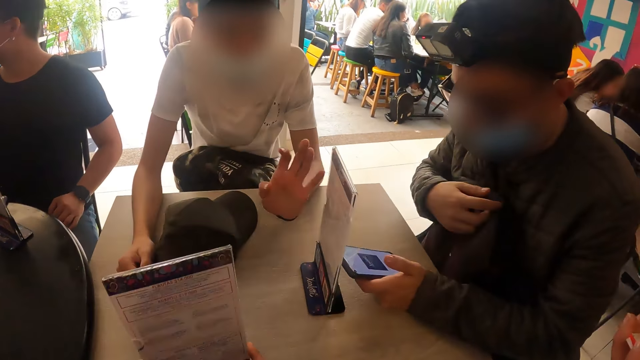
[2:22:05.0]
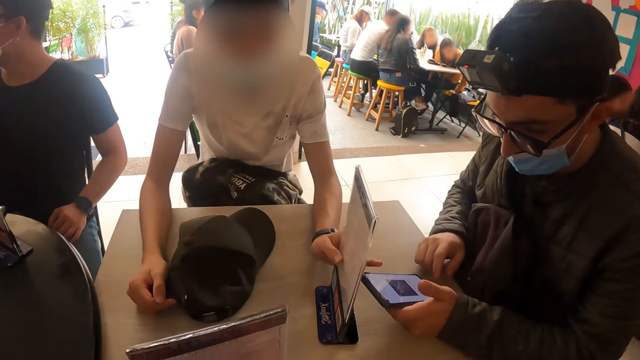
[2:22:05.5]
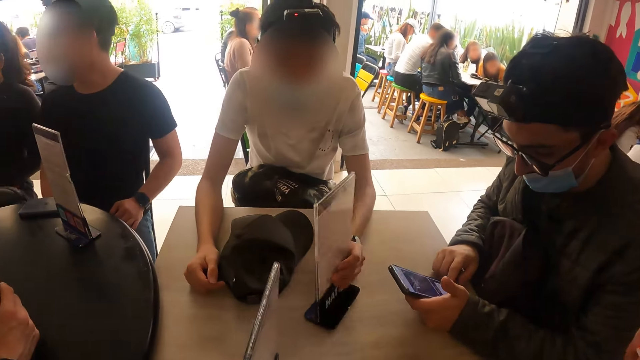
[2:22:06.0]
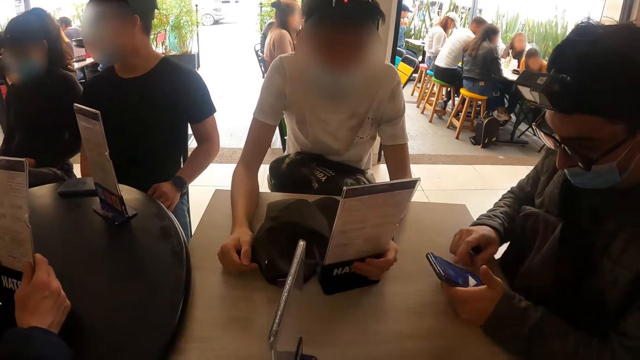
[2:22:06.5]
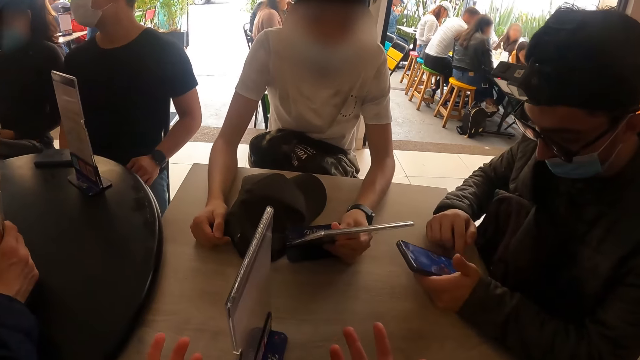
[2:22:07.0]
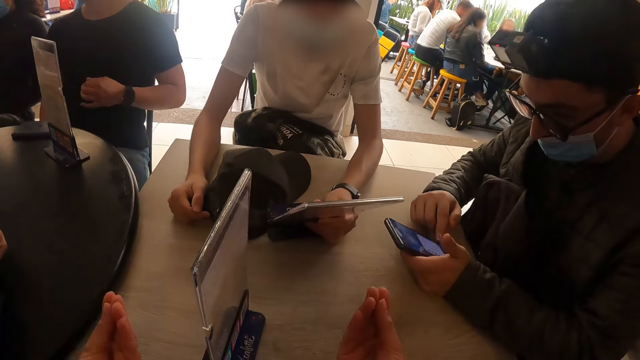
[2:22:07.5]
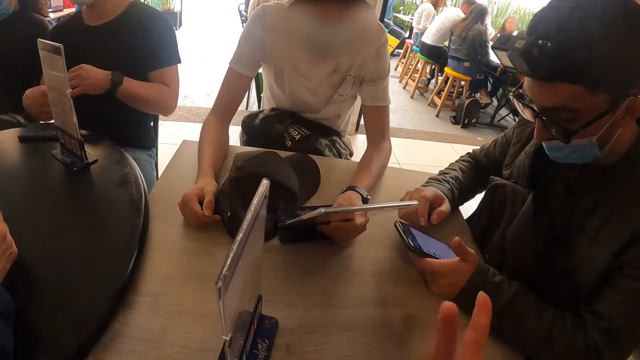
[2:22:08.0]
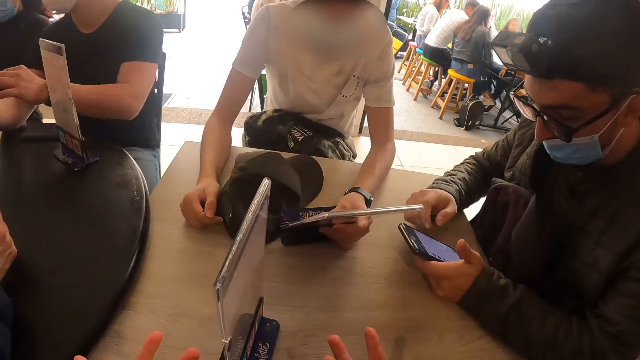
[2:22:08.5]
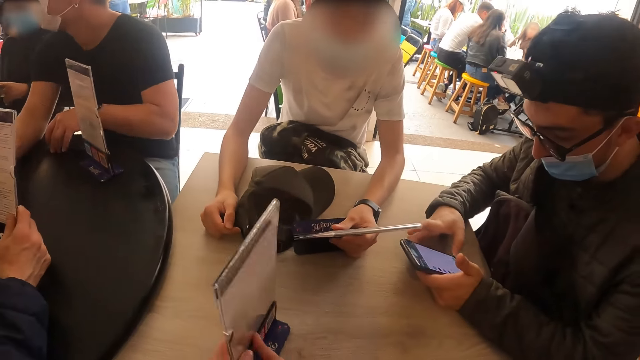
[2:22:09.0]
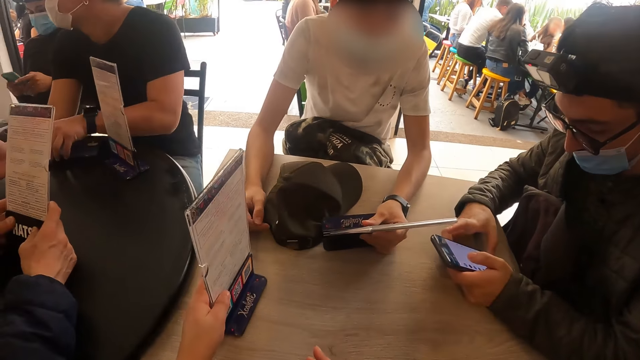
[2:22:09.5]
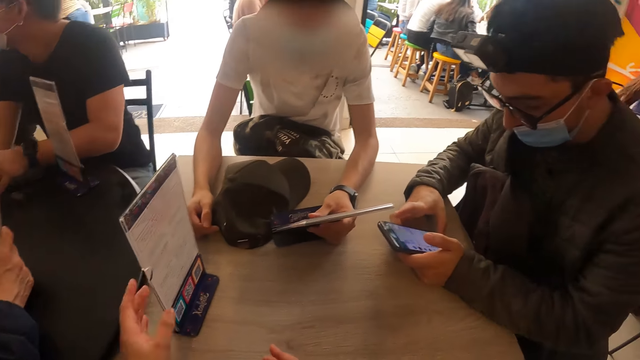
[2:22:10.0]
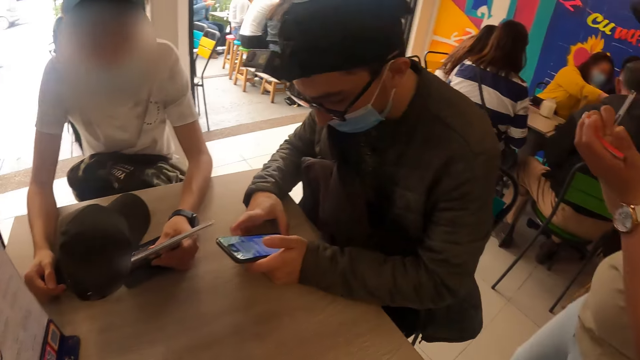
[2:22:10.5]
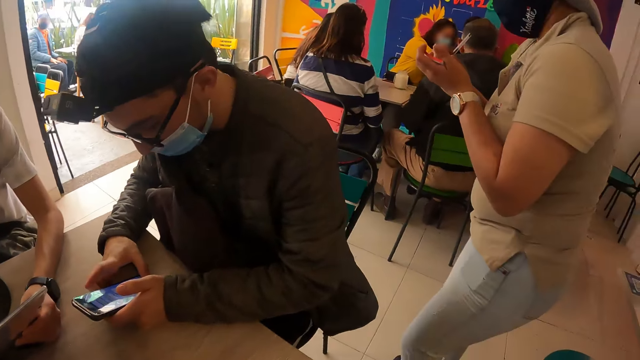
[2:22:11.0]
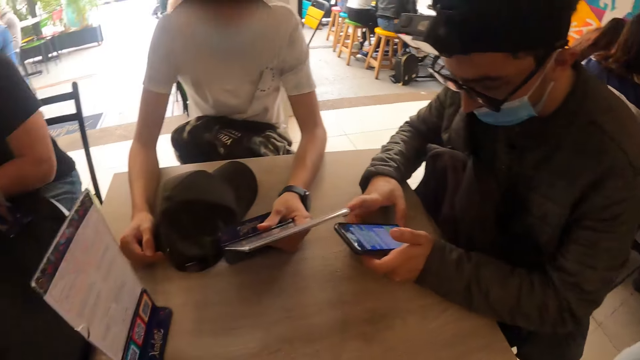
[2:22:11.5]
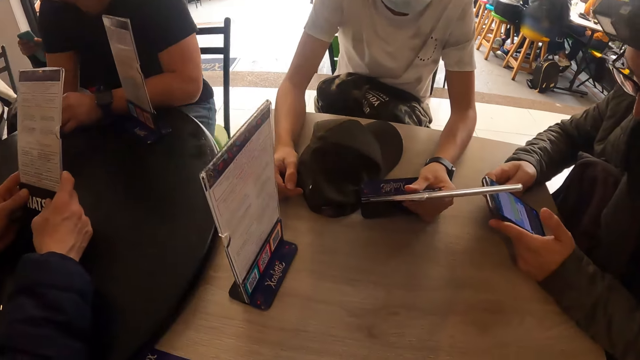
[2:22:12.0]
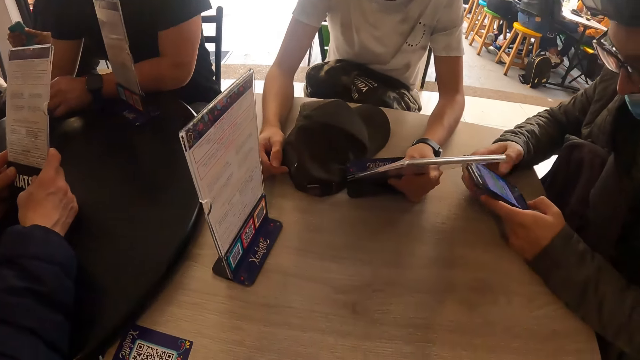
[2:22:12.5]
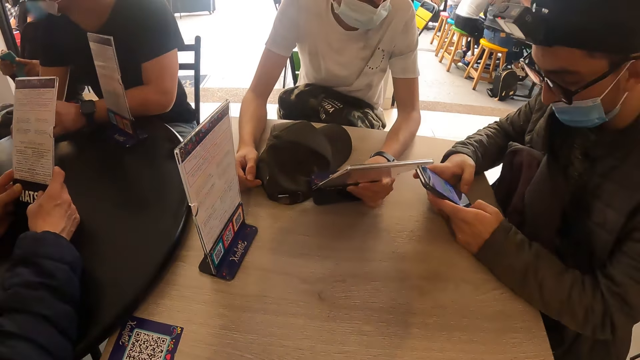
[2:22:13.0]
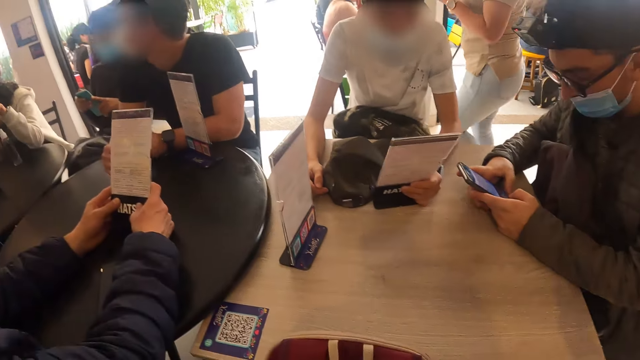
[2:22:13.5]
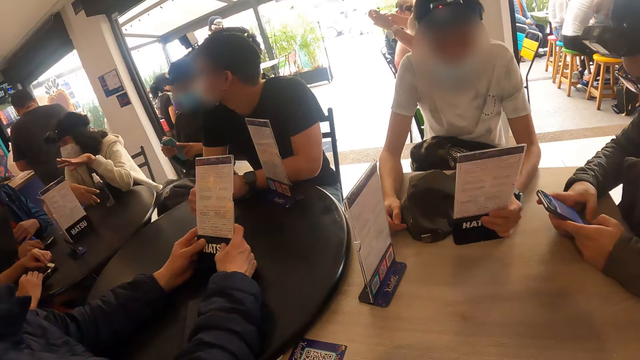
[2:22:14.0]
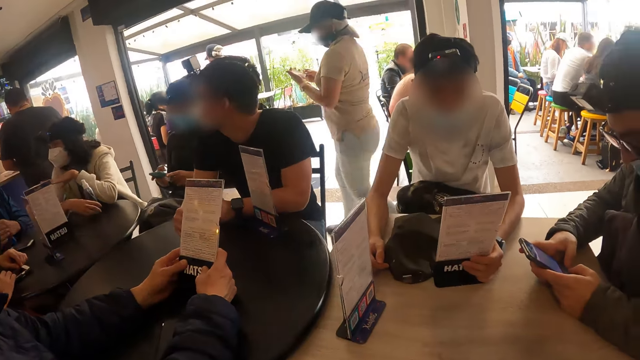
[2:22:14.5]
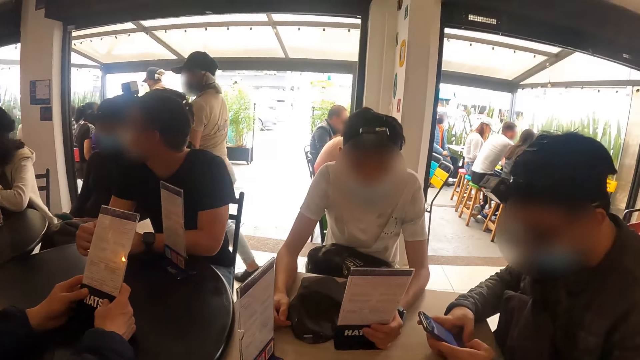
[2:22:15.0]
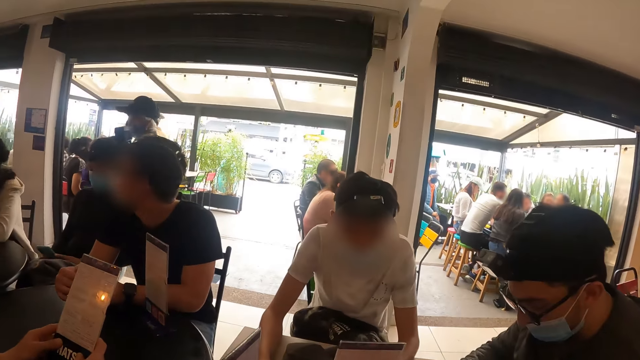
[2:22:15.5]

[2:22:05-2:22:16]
The man nudges the bag in his lap with his right hand. Another man takes the tabletop menu on the table with his left hand. The first man operates his phone in his left hand with his right hand. The camera wearer talks to a man. She holds the tabletop menu on the table with both hands and shifts the tabletop menu on the table with her left hand. A third man shifts his phone on the table with his left hand. The waitress walks away from the table. The camera wearer looks around.

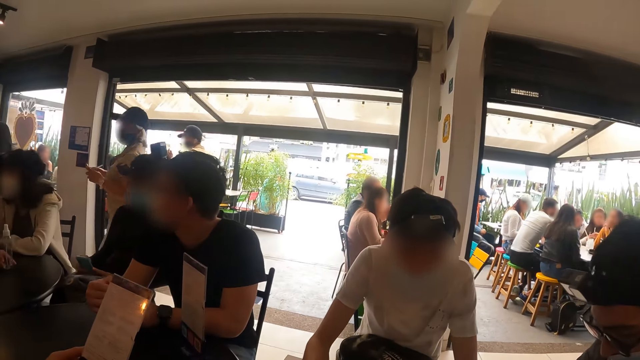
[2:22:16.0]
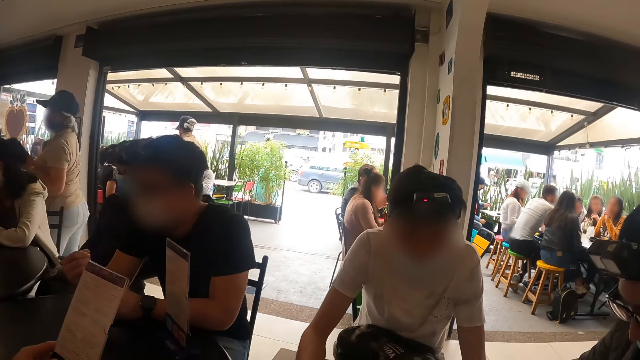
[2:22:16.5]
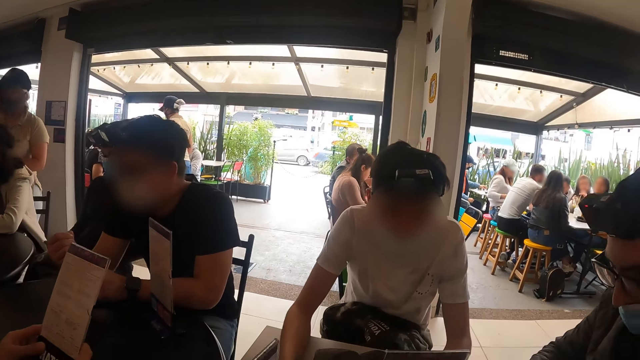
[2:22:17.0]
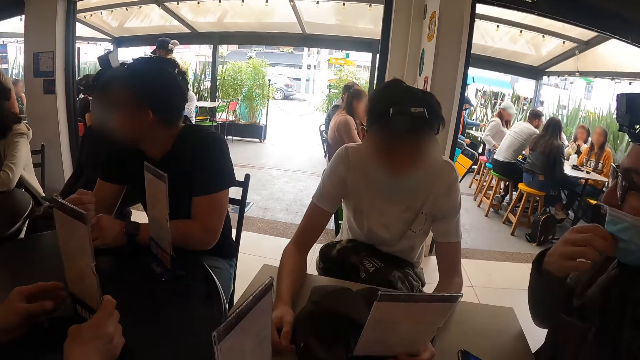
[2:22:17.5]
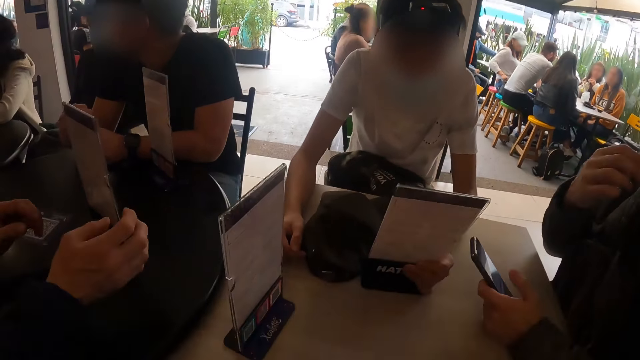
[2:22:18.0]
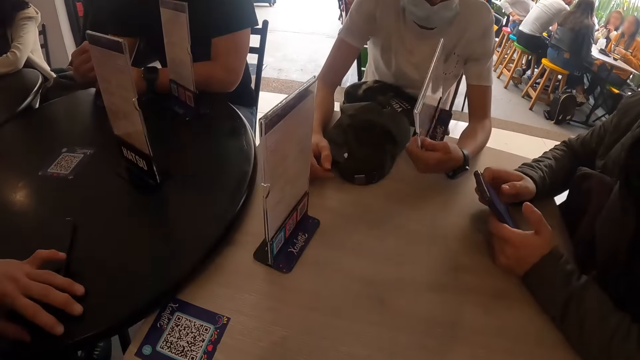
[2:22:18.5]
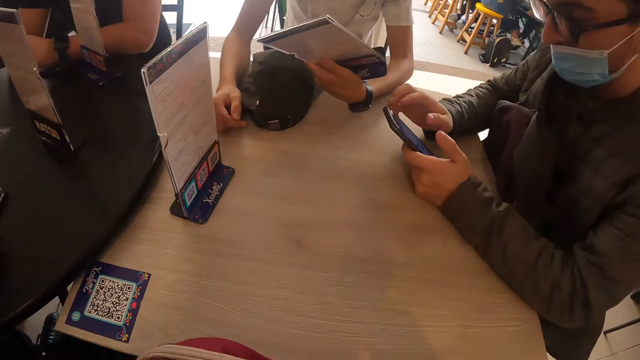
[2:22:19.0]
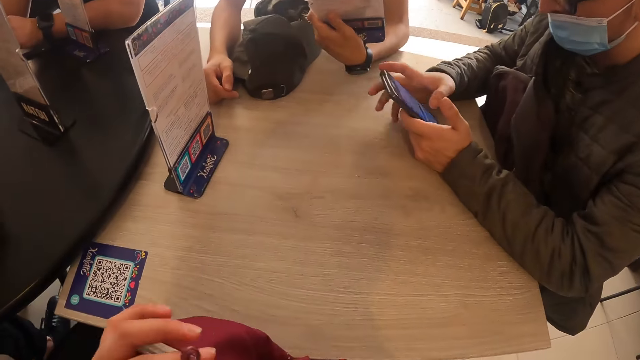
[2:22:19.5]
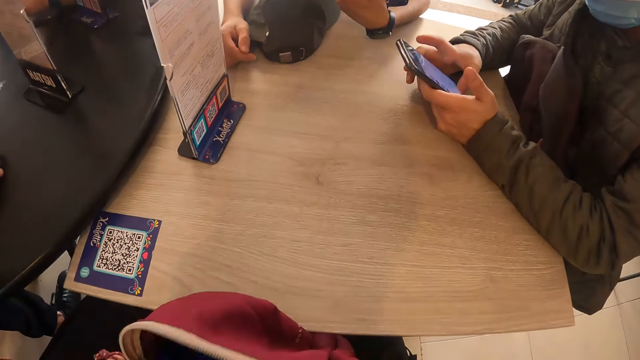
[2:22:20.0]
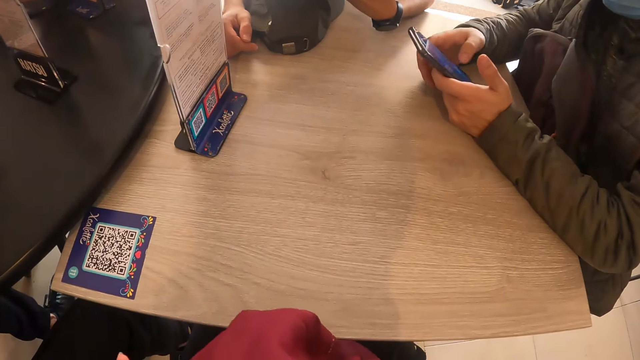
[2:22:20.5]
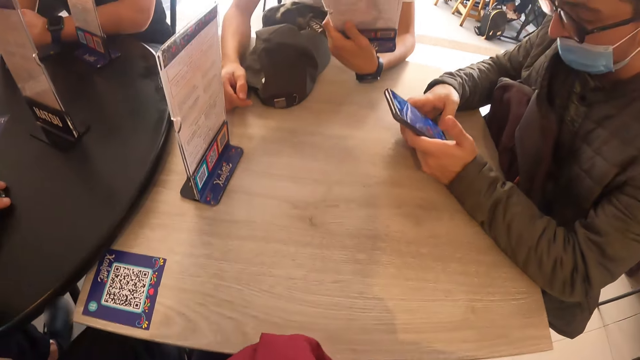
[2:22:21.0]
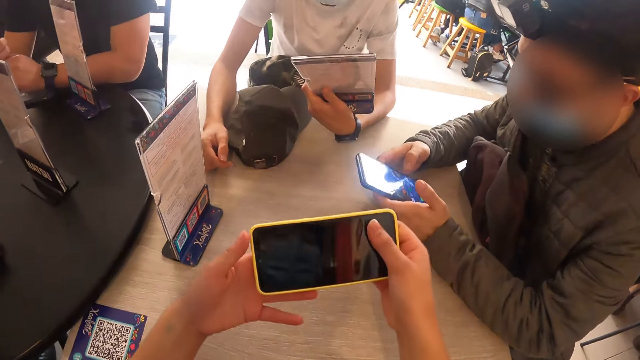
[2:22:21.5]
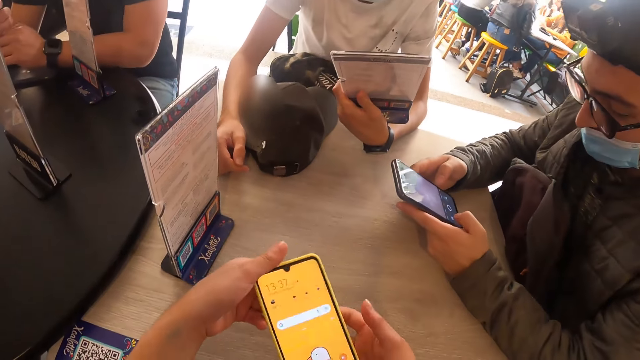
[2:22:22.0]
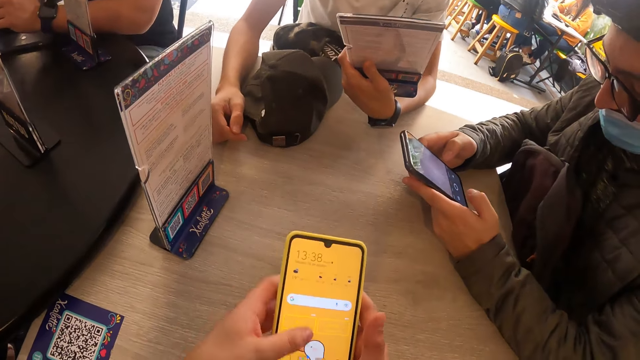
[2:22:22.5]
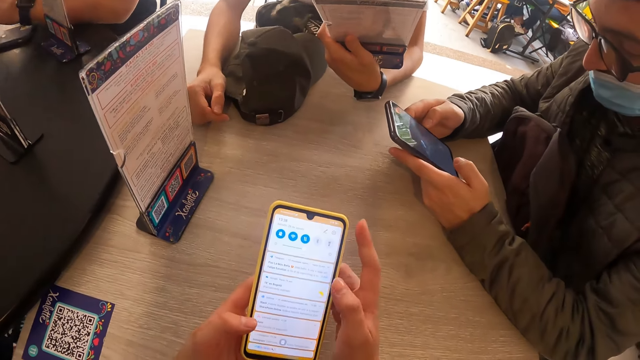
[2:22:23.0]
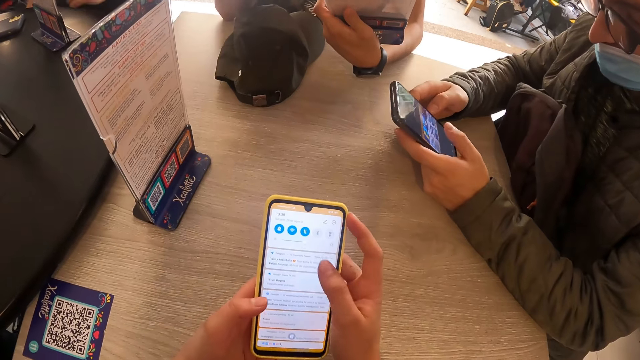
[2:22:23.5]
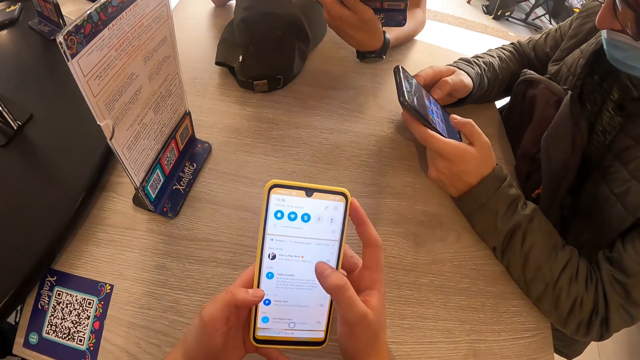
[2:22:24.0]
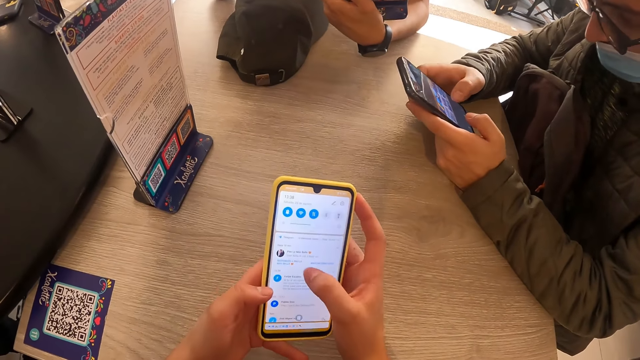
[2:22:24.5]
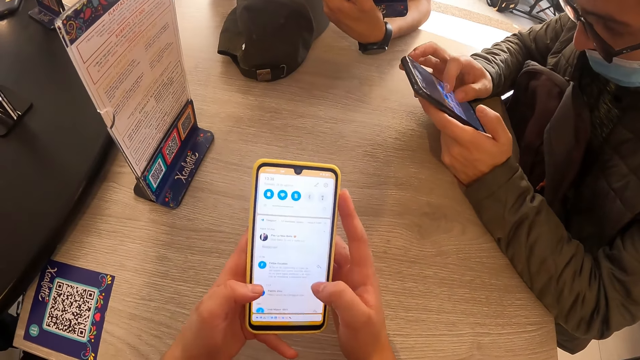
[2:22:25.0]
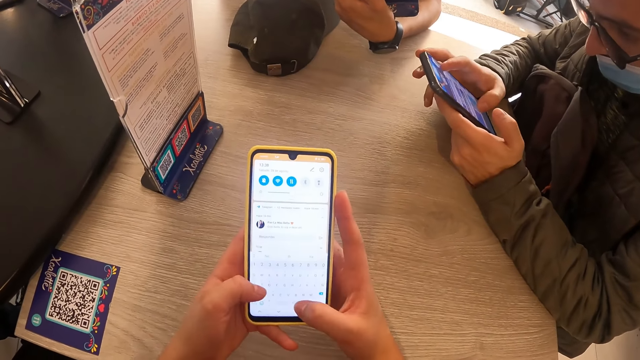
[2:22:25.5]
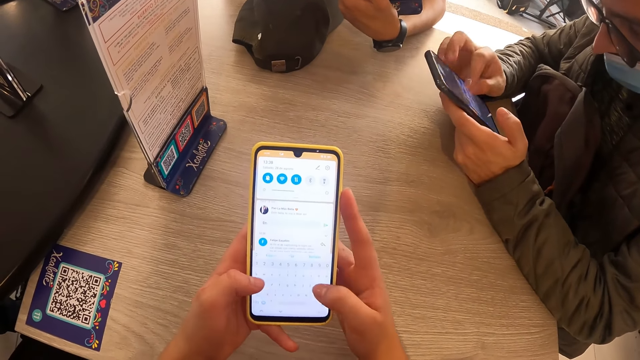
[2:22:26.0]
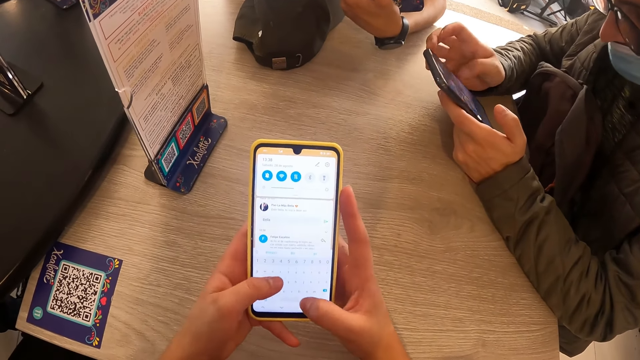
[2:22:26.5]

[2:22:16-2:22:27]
The man puts the tabletop menu on the table with his right hand. Another man turns the tabletop menu in his left hand. The camera wearer opens a bag on her lap with both hands. She takes her phone out of the bag on her lap with her right hand, holds her phone with both hands, and operates her phone with both hands.
